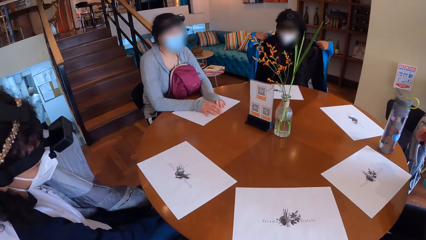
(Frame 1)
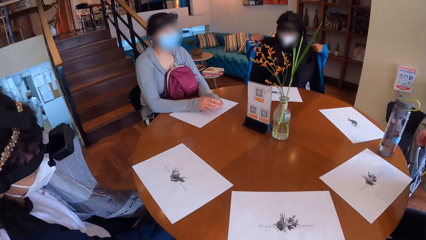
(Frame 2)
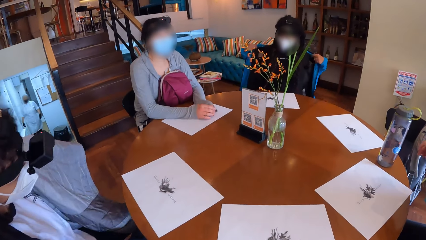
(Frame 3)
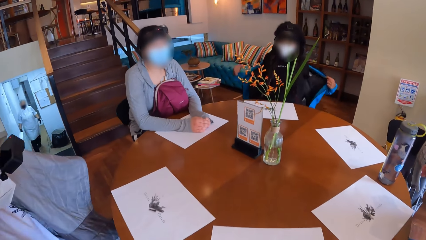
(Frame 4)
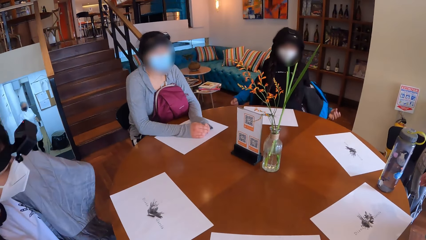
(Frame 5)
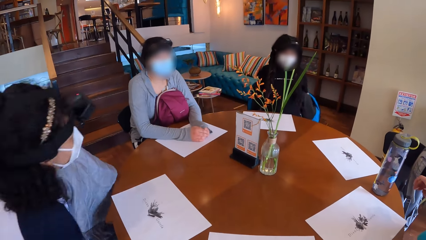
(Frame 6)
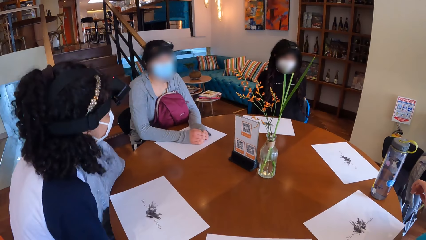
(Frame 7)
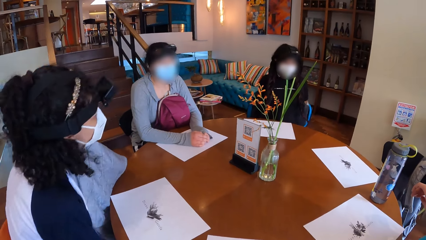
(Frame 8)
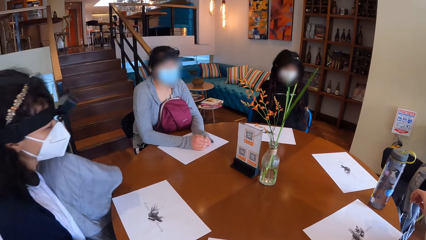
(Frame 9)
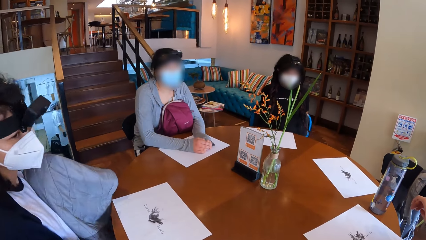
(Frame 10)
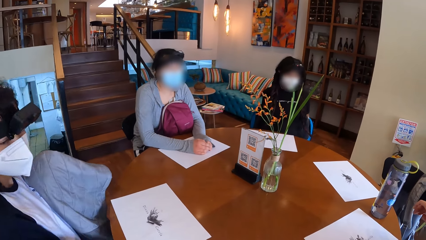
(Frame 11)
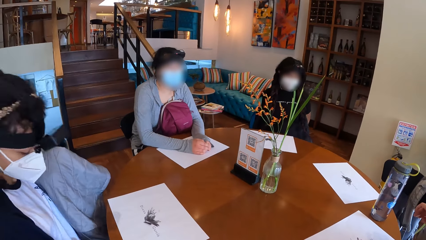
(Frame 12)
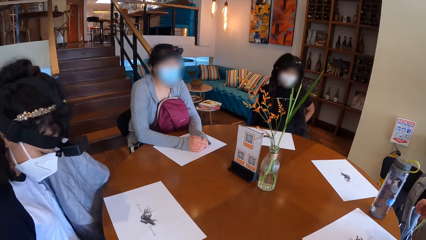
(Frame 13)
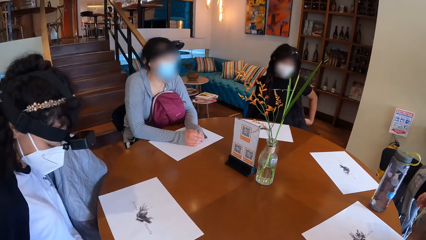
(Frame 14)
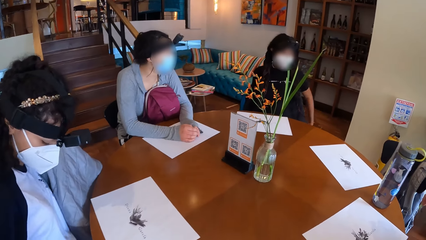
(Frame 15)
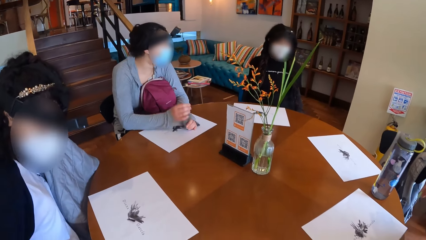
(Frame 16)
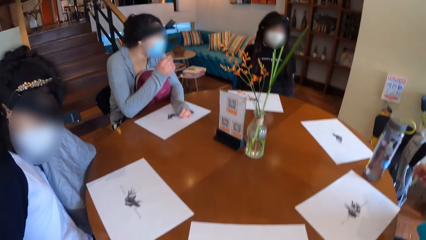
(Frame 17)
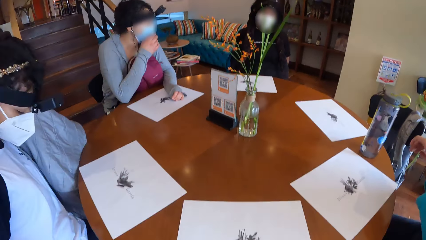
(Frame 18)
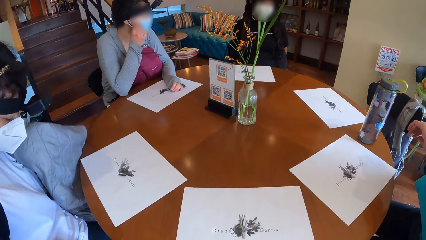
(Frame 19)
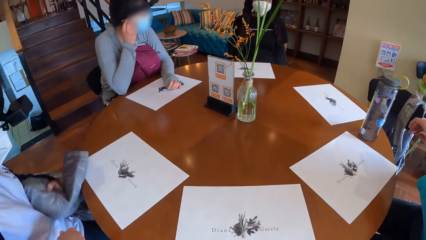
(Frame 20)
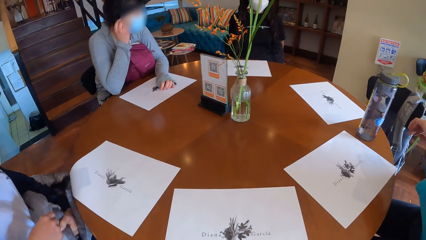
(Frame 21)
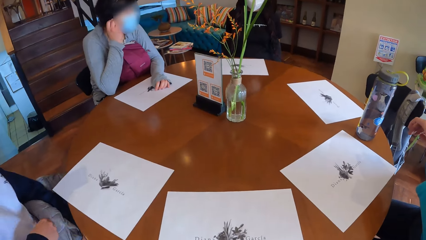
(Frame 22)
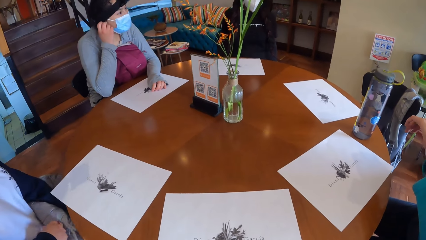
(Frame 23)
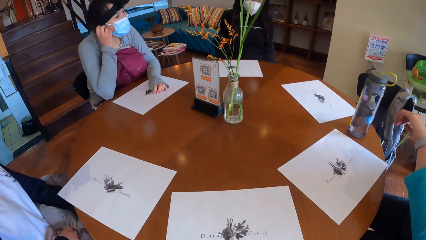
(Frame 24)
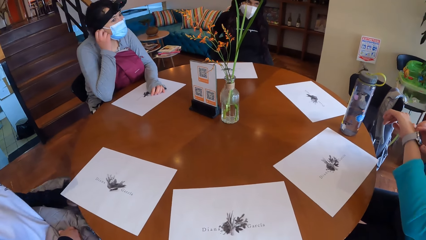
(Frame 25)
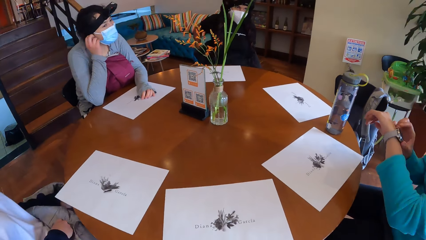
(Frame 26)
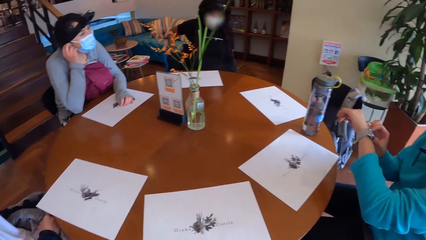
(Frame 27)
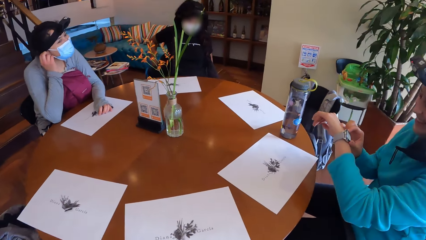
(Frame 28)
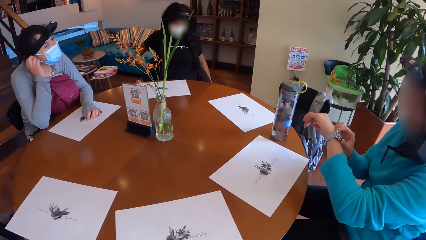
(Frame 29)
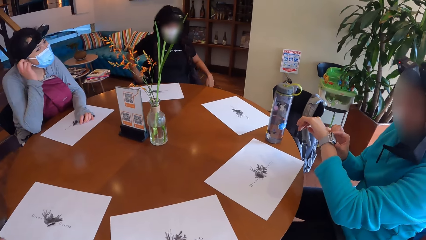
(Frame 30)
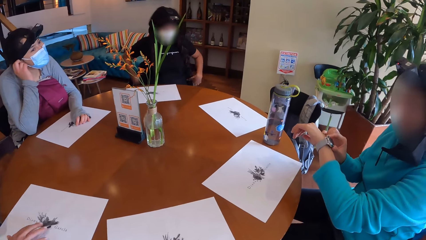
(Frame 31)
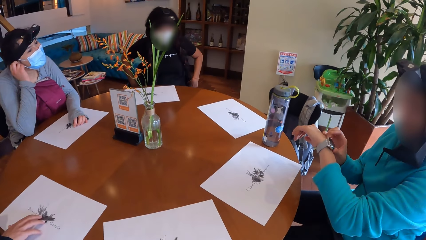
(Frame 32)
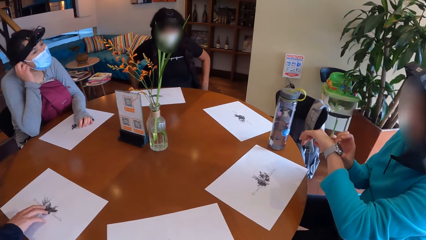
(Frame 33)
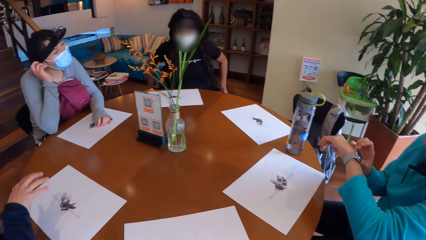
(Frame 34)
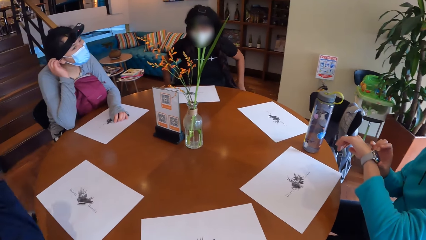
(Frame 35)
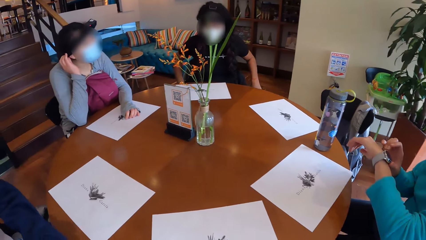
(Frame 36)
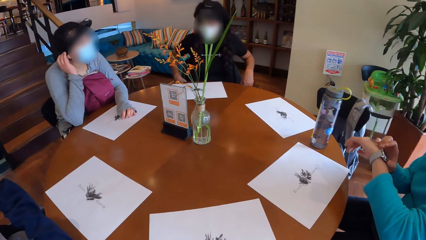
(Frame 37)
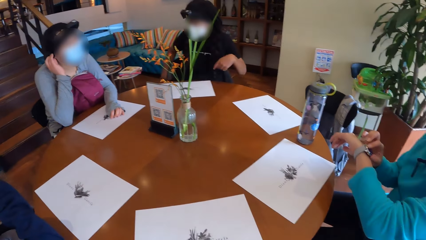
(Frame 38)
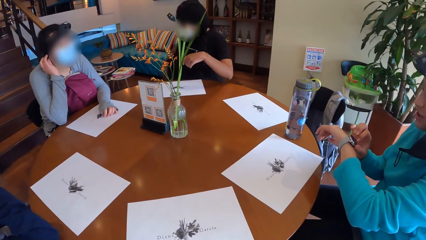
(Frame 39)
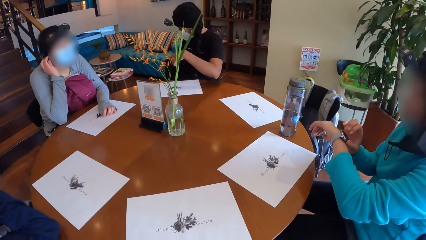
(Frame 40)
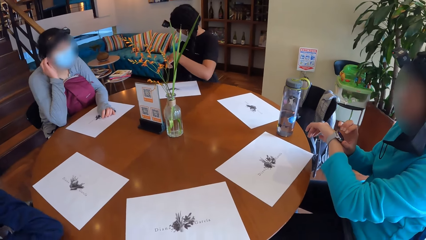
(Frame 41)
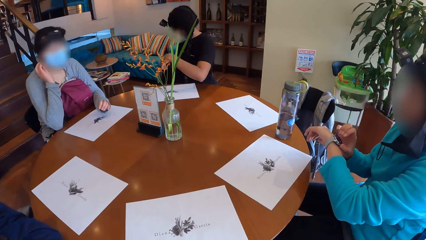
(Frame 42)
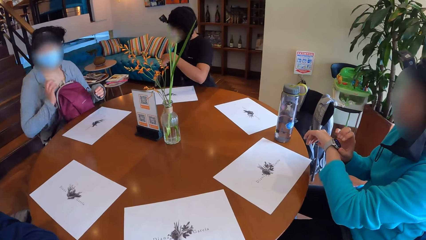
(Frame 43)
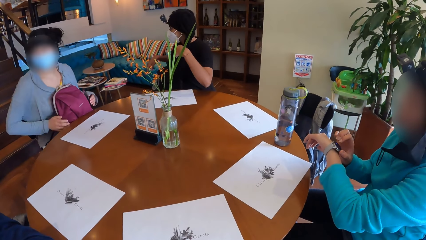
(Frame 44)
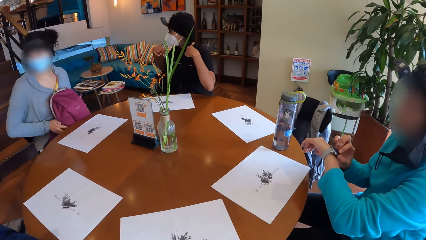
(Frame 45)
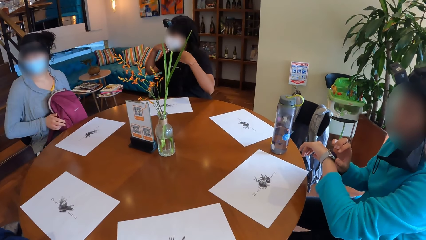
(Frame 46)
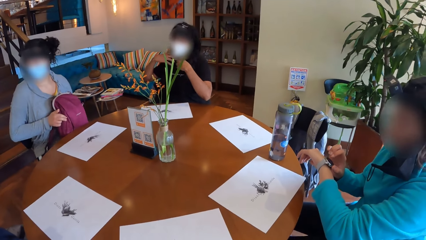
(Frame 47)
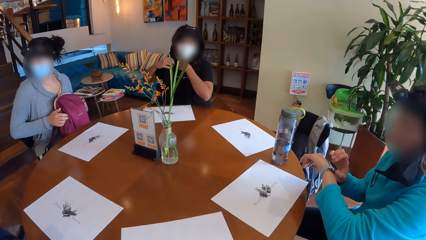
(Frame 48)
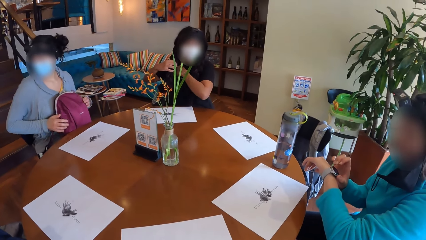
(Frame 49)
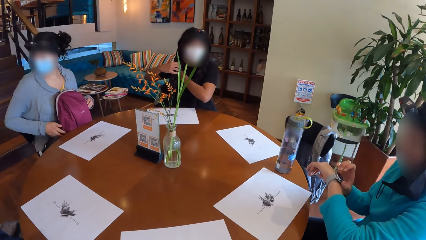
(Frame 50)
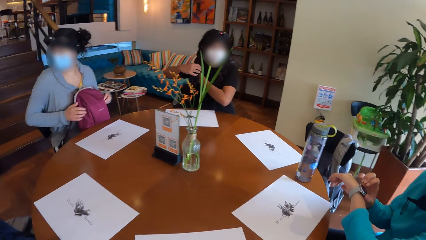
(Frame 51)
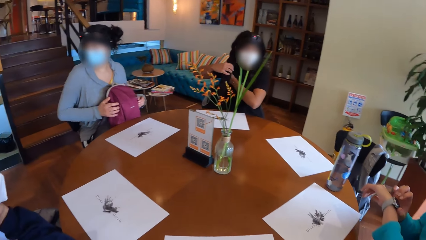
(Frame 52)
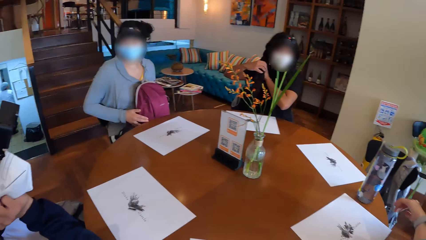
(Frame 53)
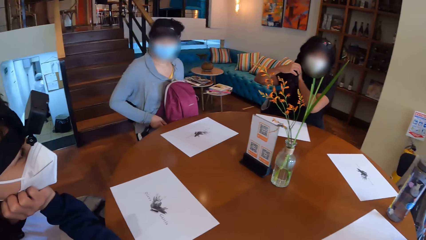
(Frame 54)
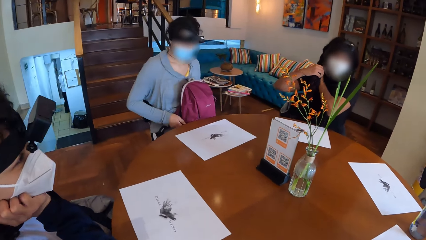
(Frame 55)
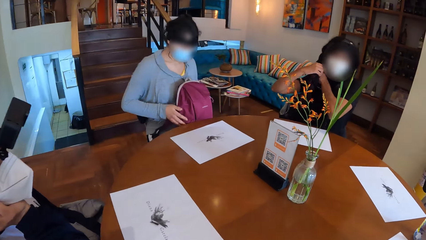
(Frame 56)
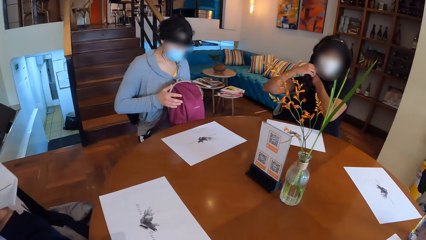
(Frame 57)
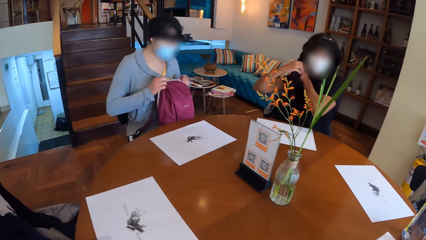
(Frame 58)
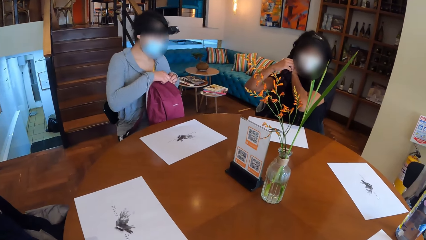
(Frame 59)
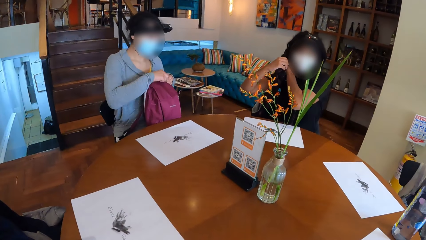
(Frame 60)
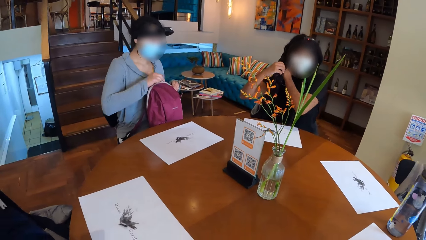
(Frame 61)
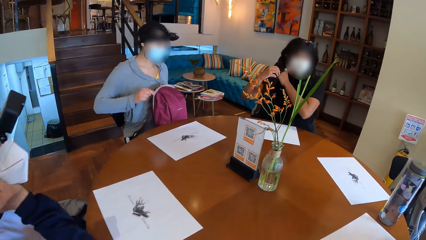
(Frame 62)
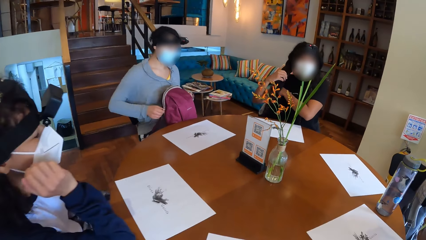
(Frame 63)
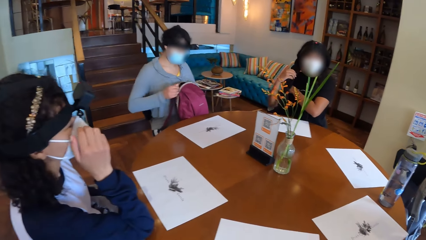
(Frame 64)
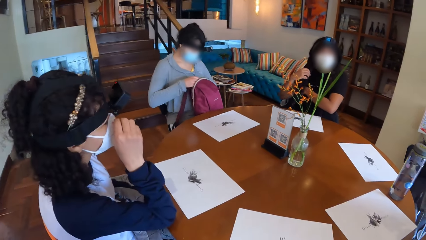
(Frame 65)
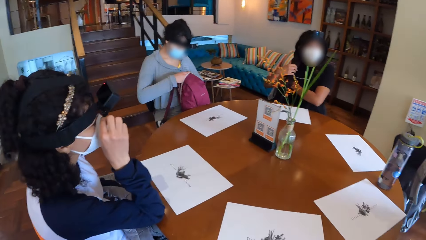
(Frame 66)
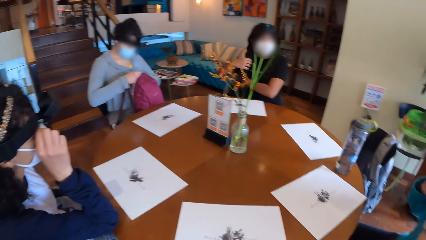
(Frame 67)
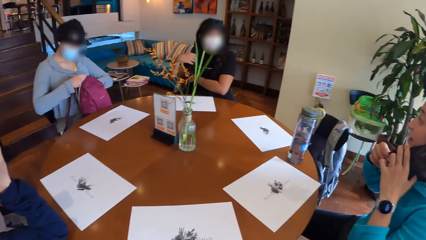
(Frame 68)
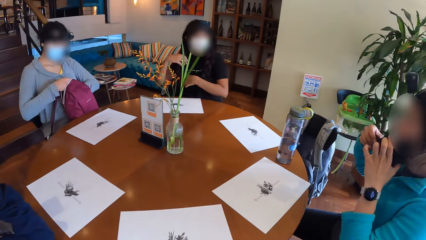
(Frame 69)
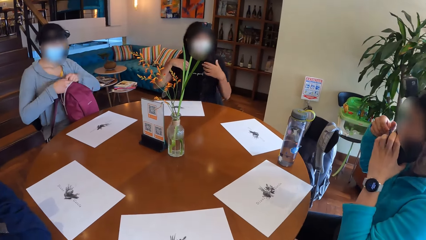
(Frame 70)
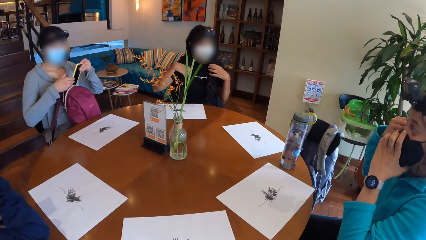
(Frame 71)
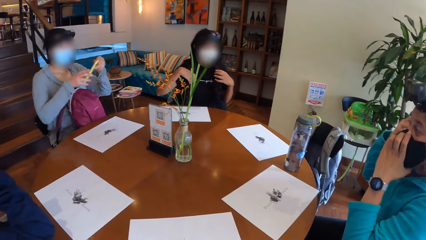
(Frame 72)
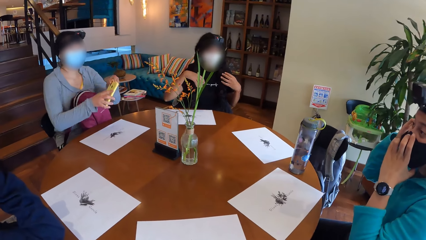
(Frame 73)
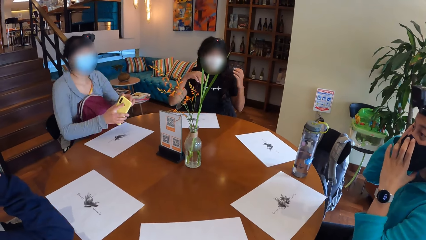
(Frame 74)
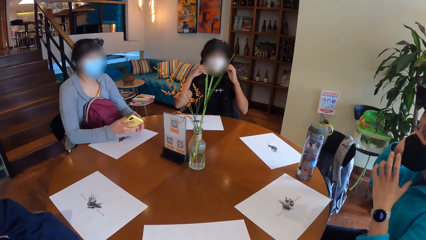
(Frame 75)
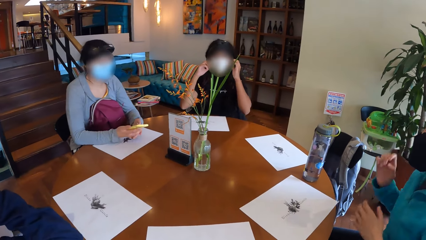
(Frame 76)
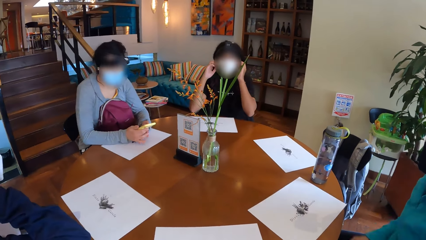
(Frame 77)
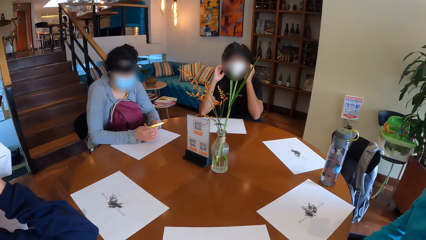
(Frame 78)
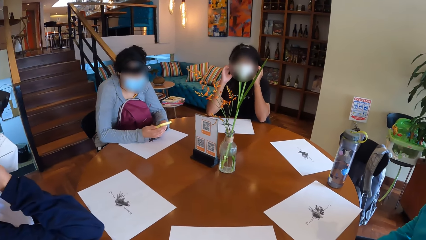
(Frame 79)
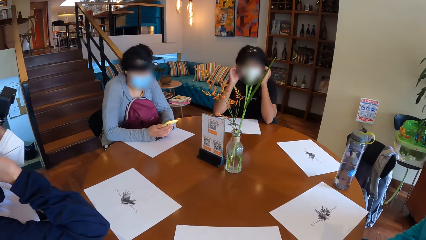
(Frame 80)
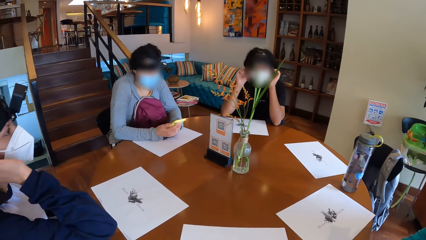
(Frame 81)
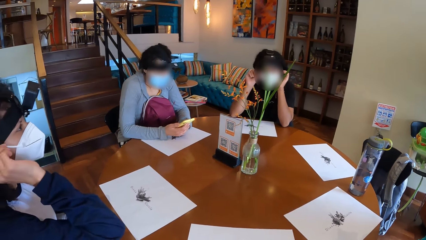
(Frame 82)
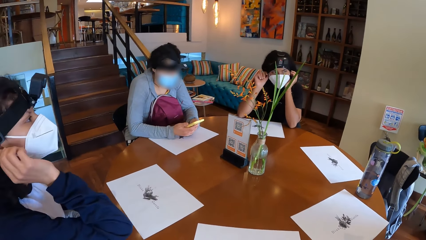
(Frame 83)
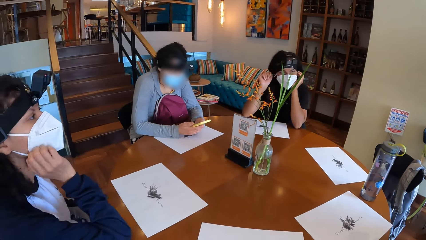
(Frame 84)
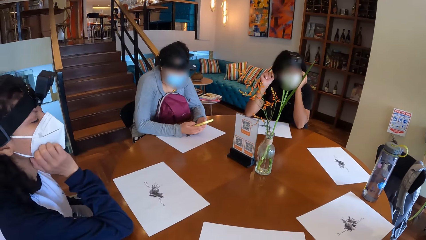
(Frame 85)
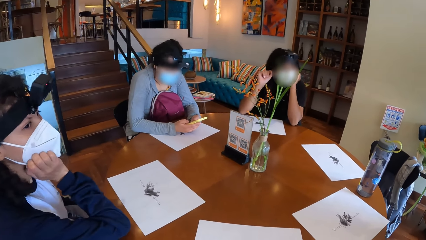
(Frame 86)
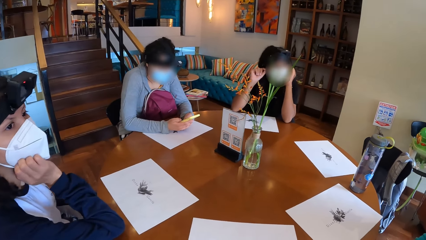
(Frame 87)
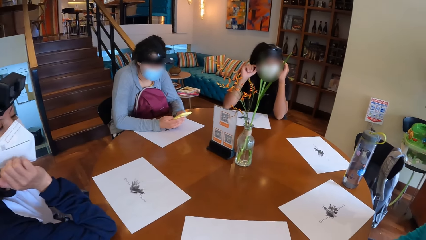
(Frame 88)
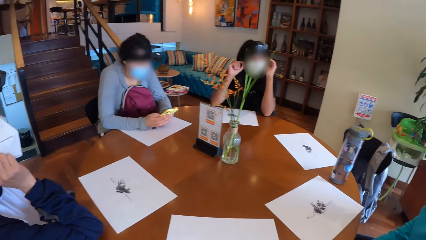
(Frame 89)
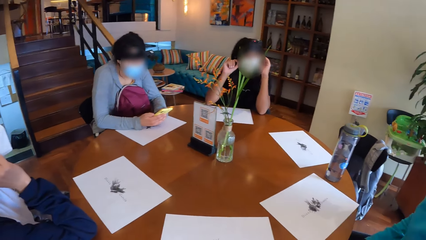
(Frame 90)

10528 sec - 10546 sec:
A girl takes off a blue jacket with both hands. Another girl adjusts a wristwatch on her left hand with her right hand. The camera wearer looks around the table. Another girl opens the backpack on her thighs with her right hand. Another girl touches the facemask on her face with her right hand. The third girl picks up a phone from the backpack on her thighs with her left hand. The second girl touches the facemask on her face with her left hand. The third girl places both hands on the table and operates the phone with both hands.
